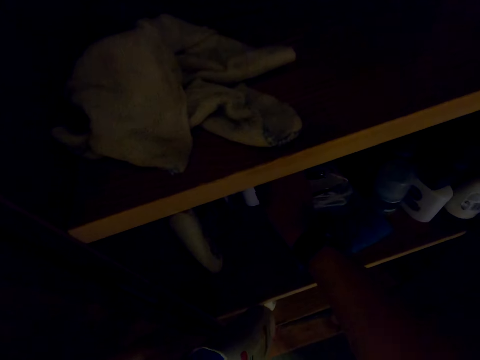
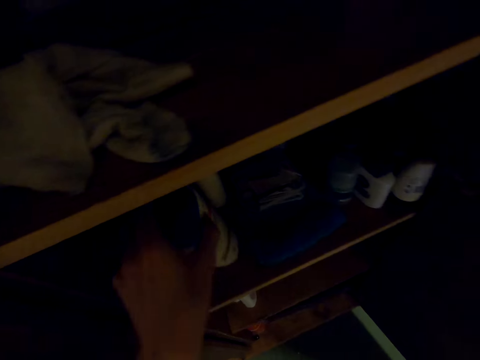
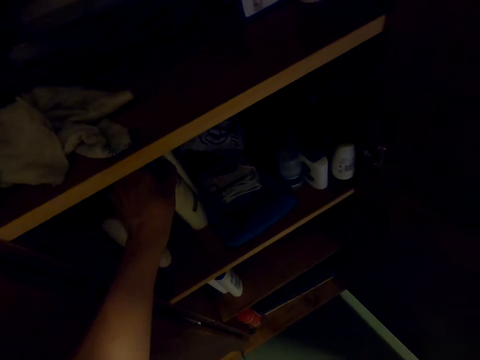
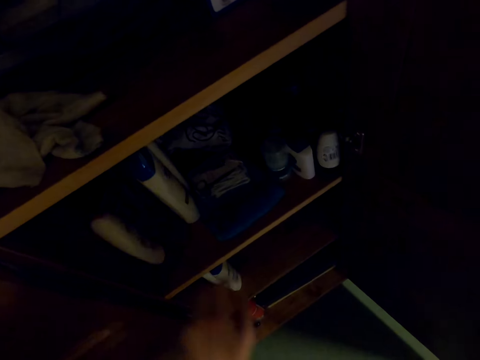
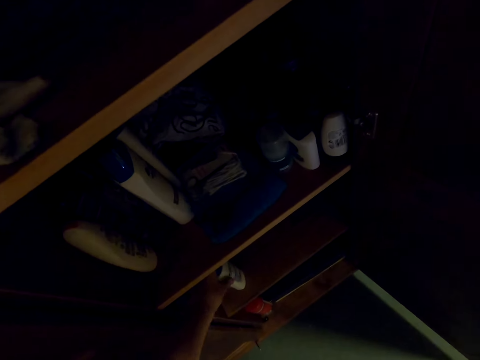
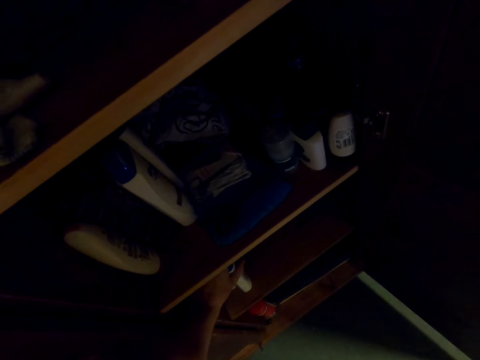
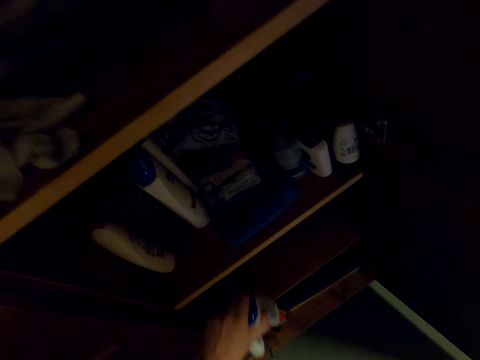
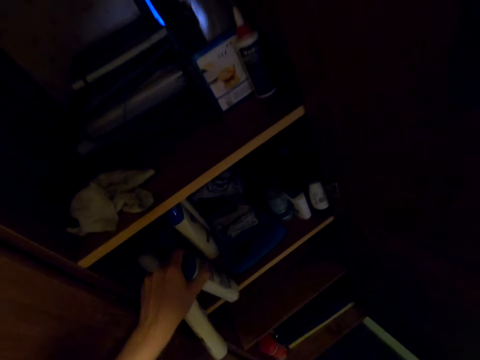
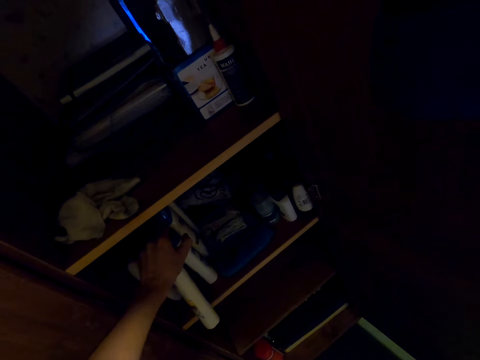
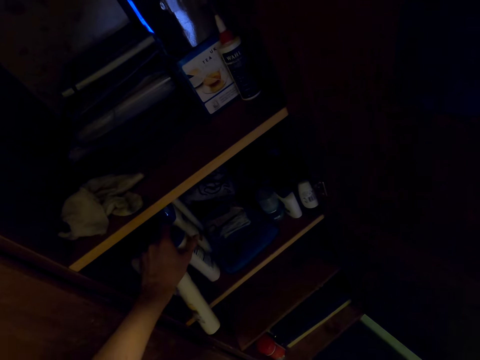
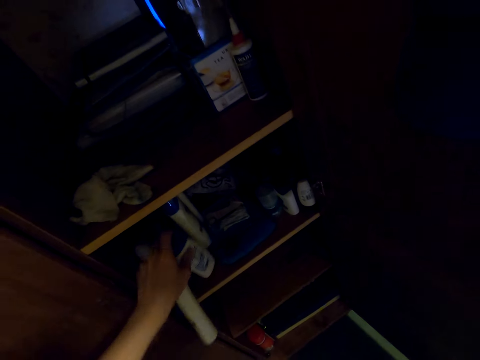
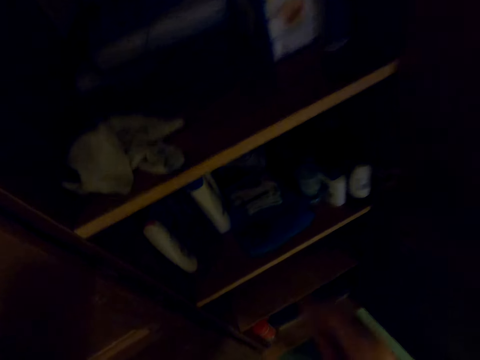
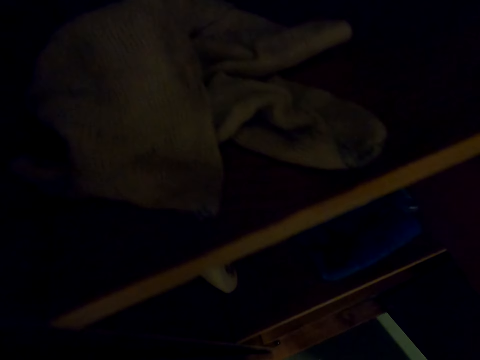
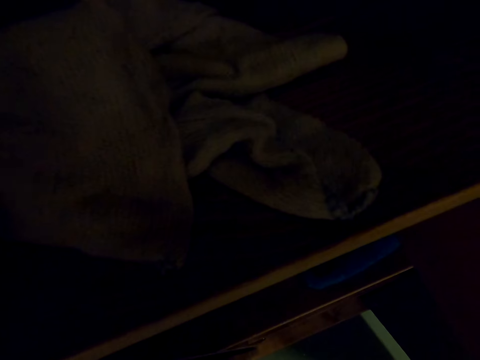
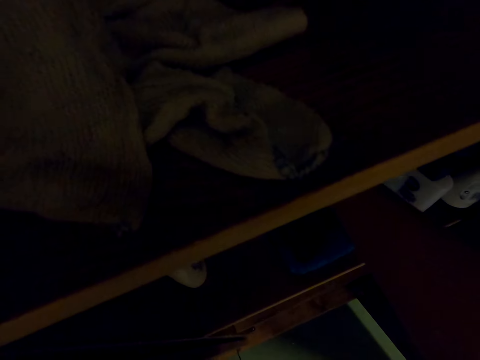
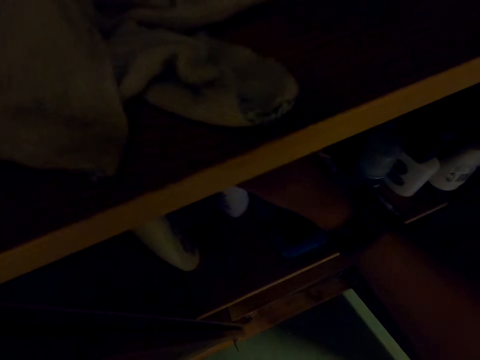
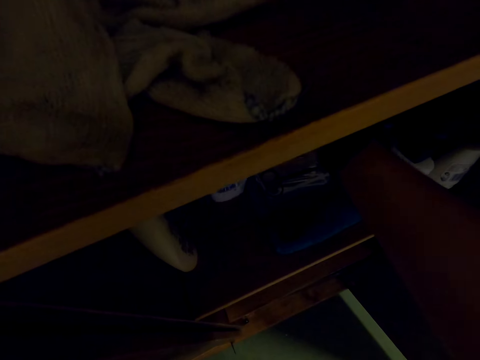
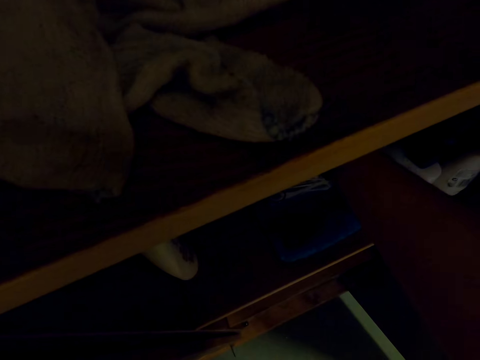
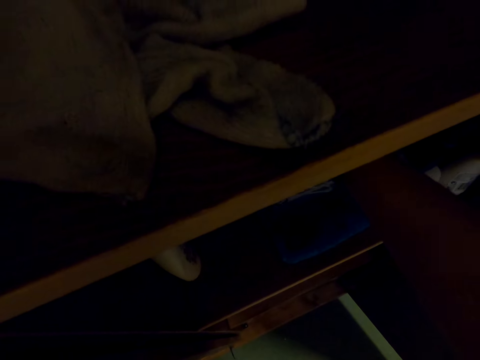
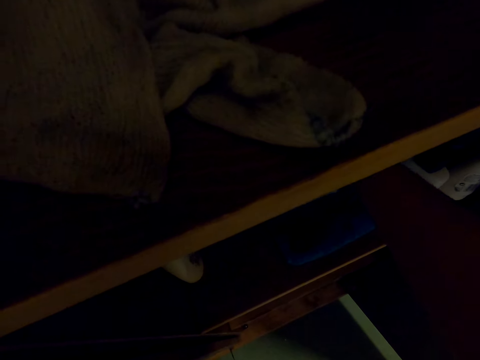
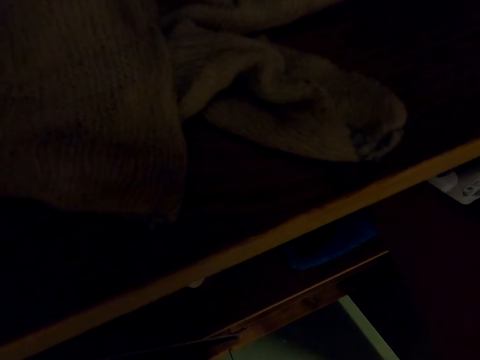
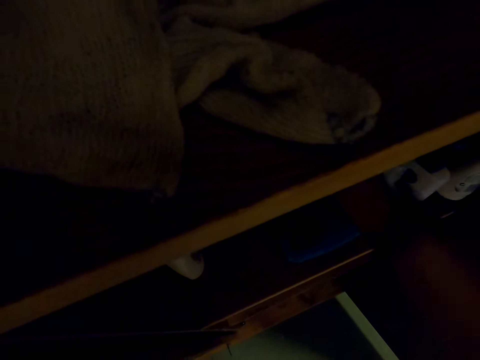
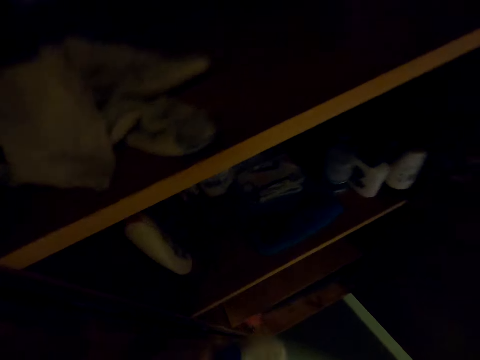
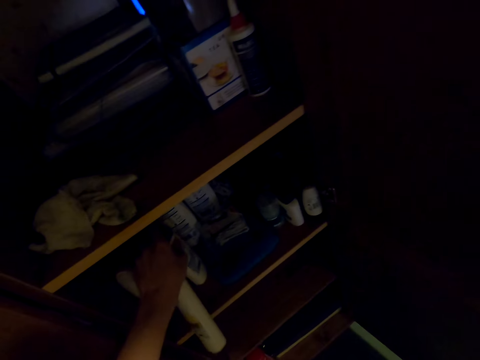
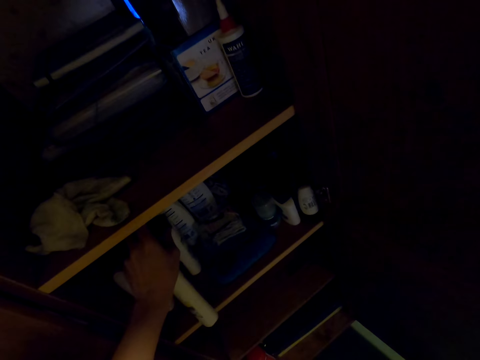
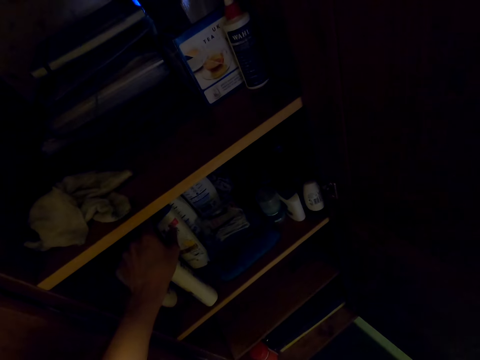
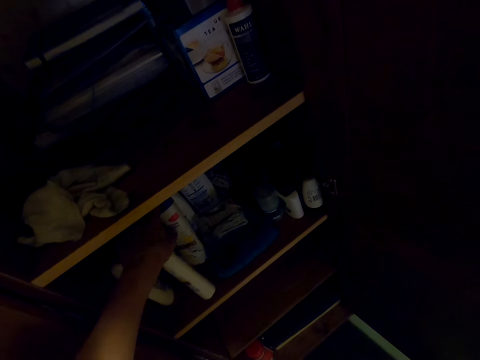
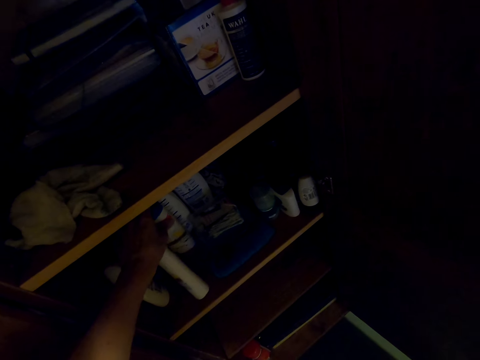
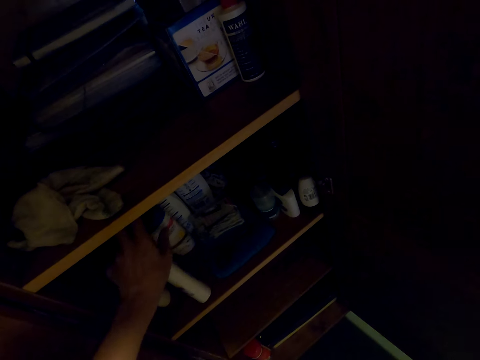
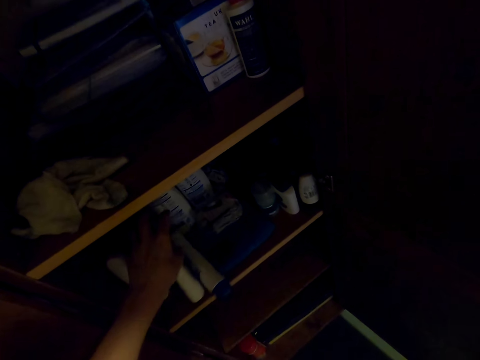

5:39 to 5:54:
The camera wearer puts a small bottle on the shelf. They pick bottles or an oil container from the shelf. They place the bottles on the other shelf. They arrange the bottles on the cupboard. They pick the oil container. They place the bottles on the cupboard.

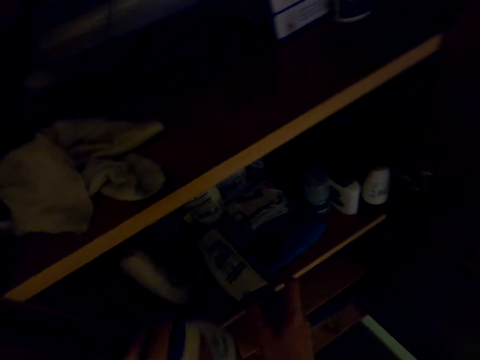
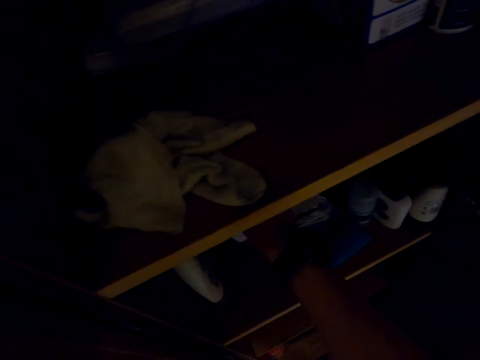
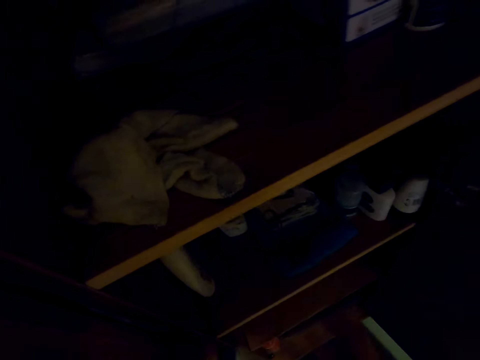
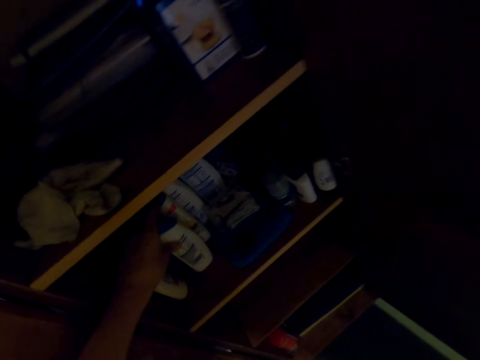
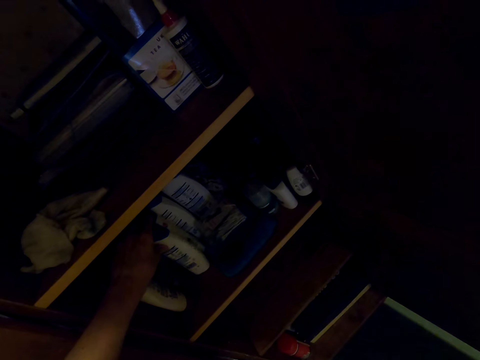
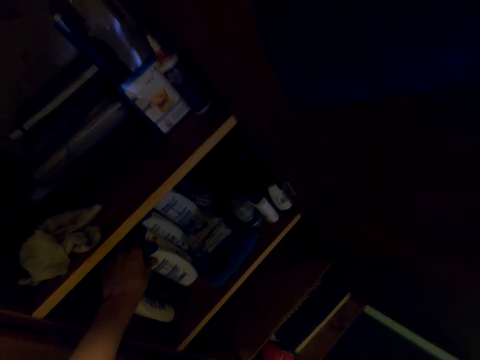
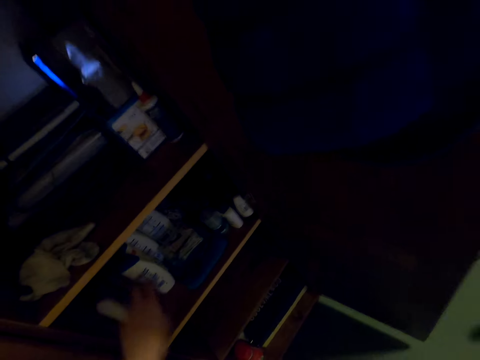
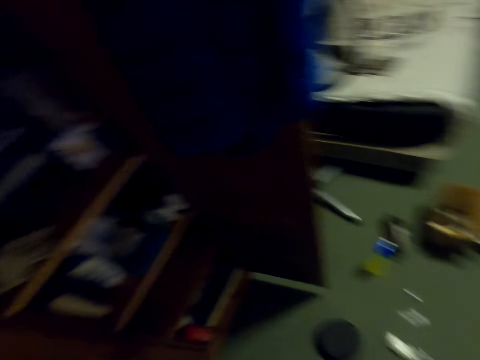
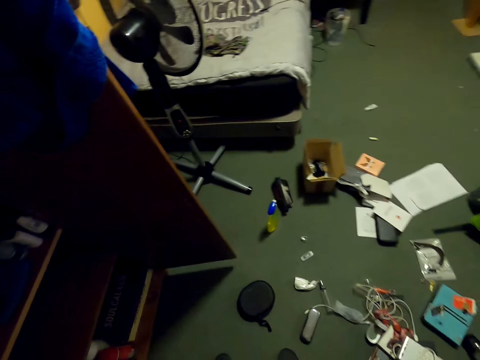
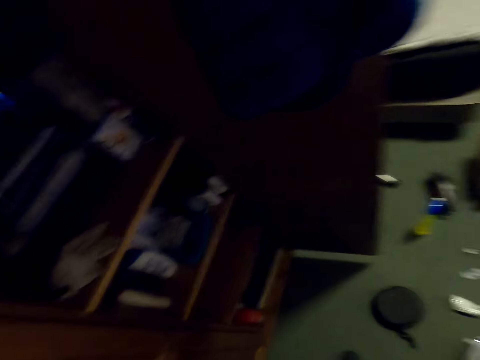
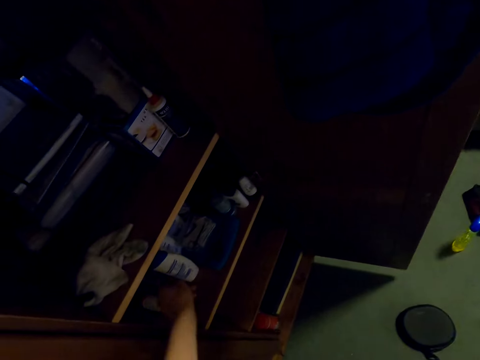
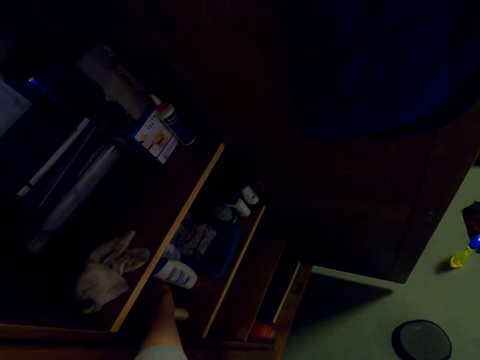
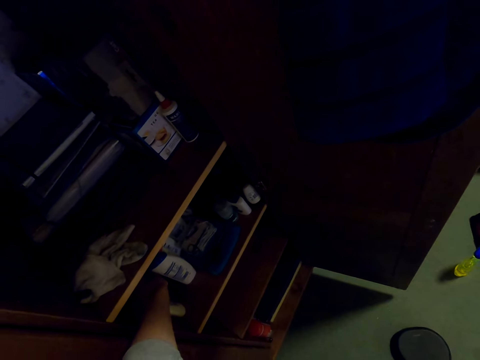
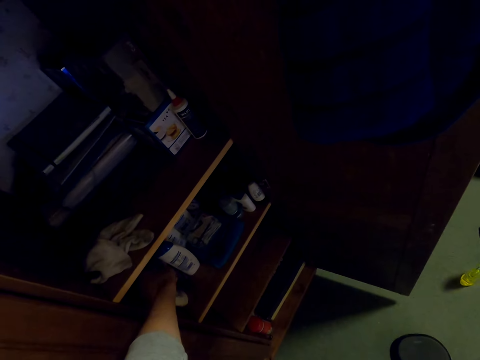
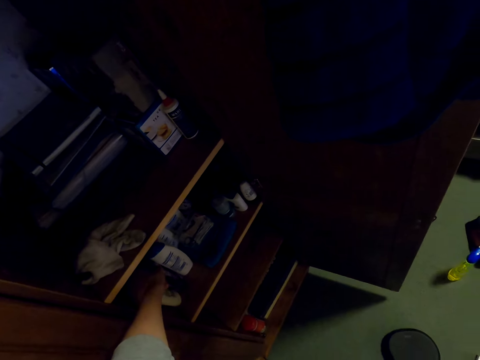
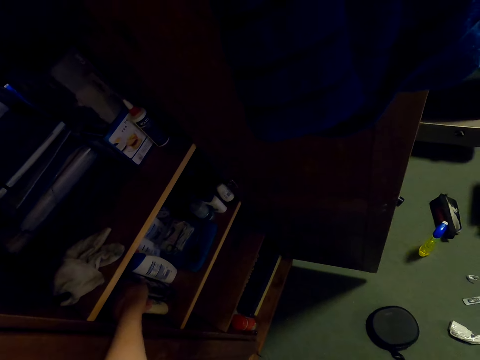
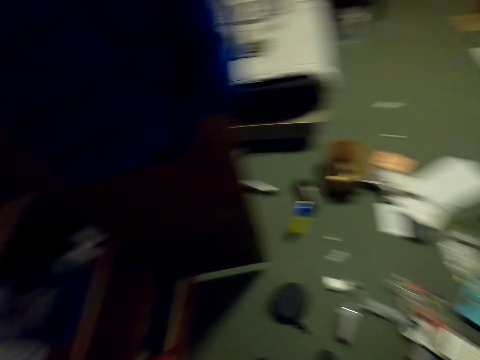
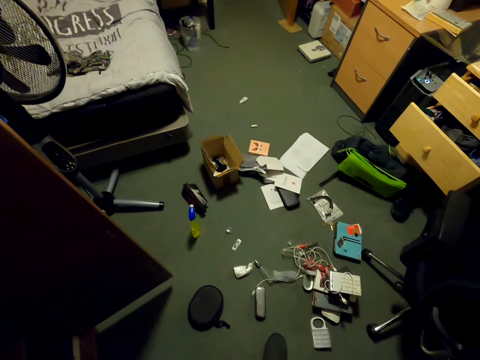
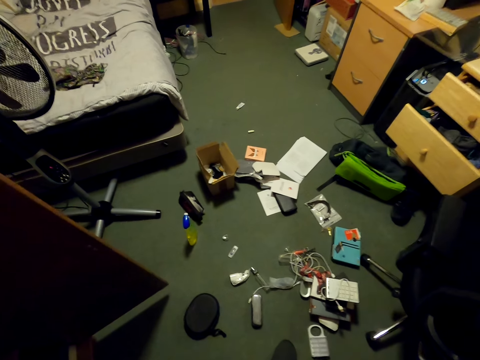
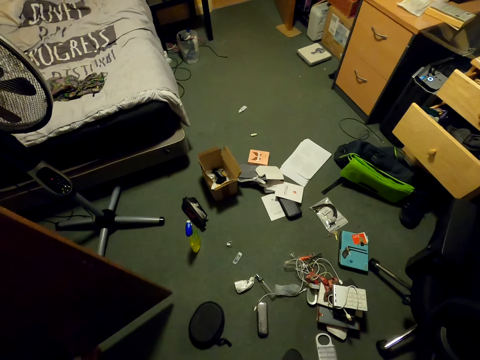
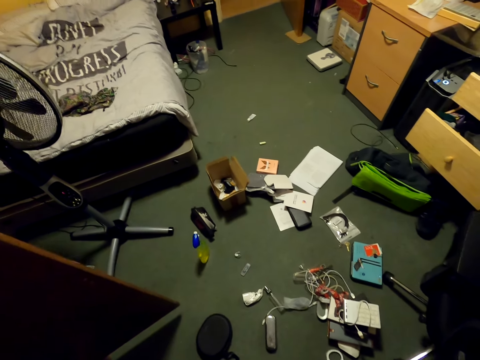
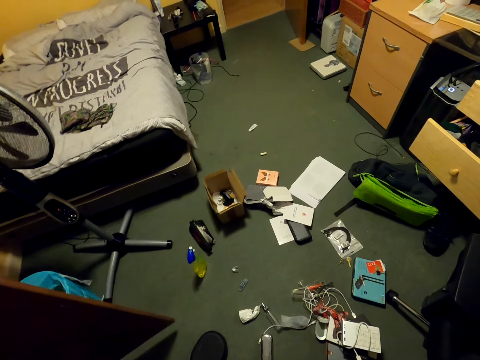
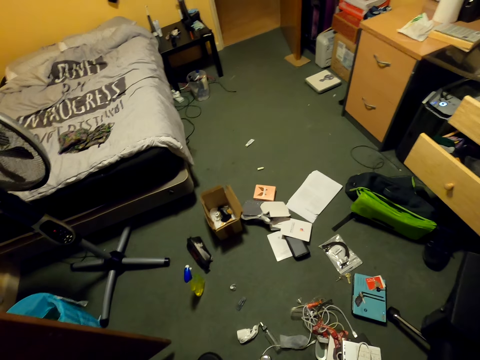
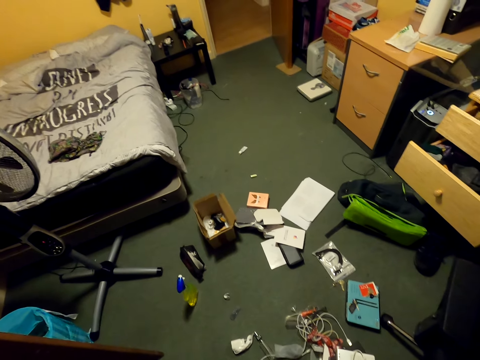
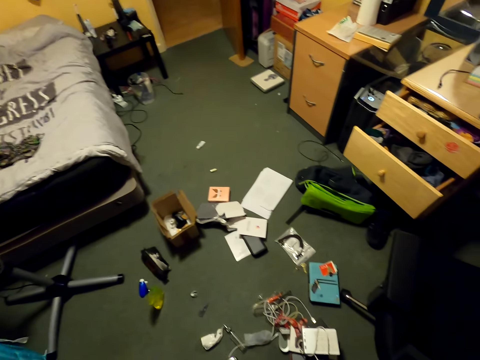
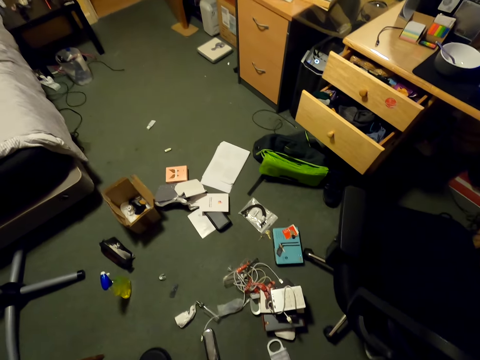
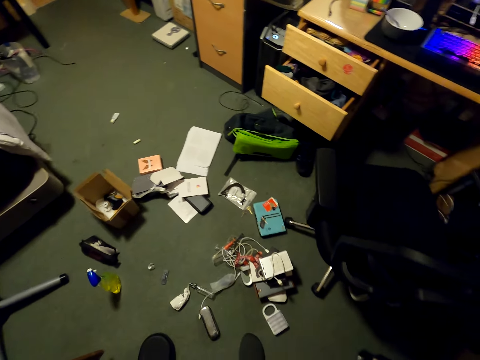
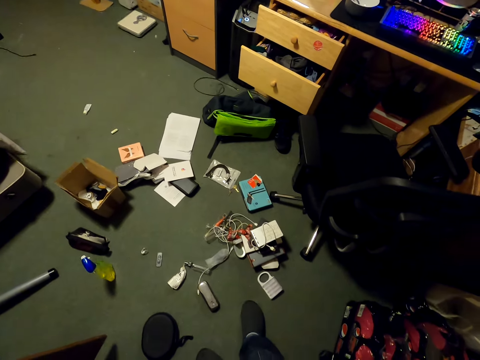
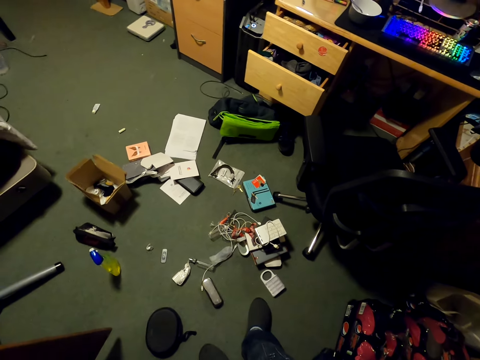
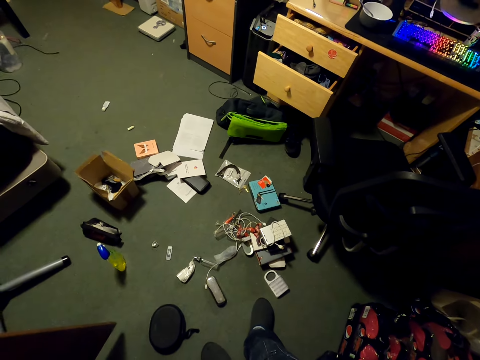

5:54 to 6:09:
The camera wearer adjusts an oil container. They put the container on a shelf. They move around. They arrange the bottle in the shelf. They turn around the cupboard.
